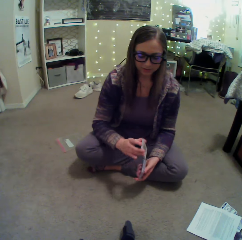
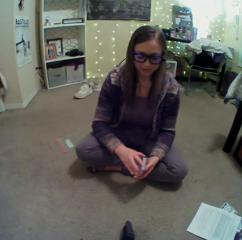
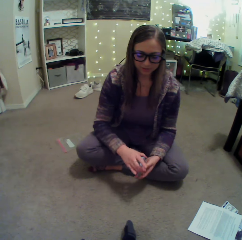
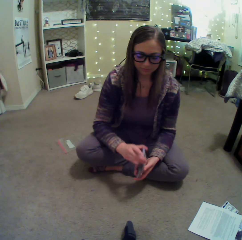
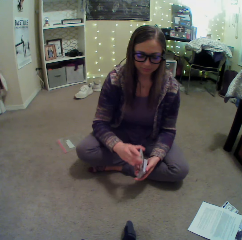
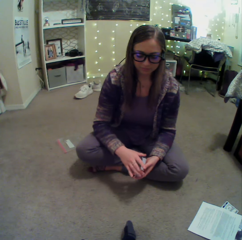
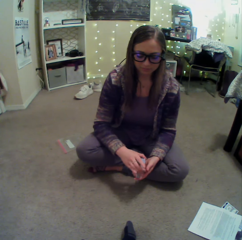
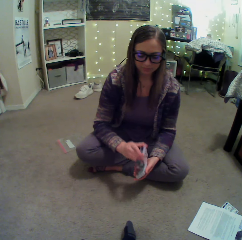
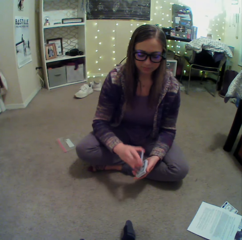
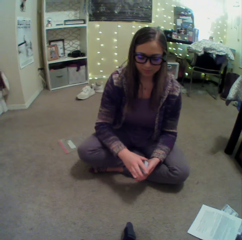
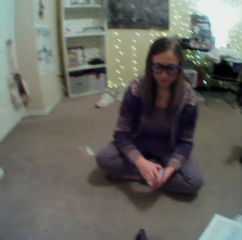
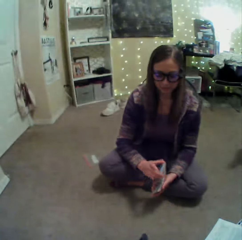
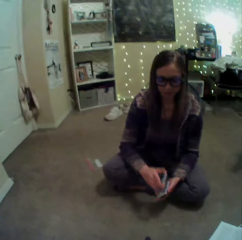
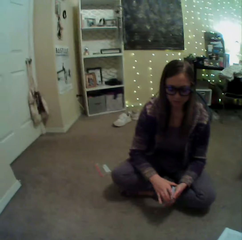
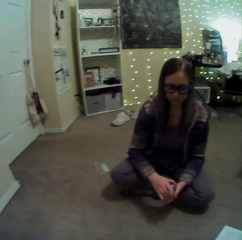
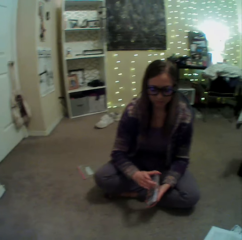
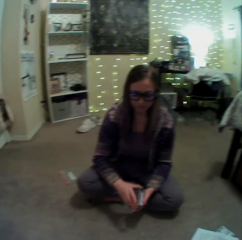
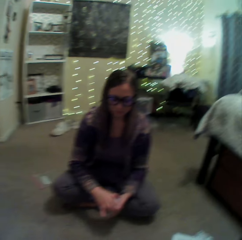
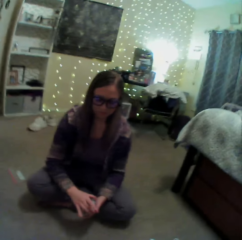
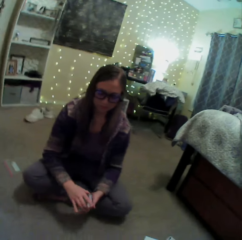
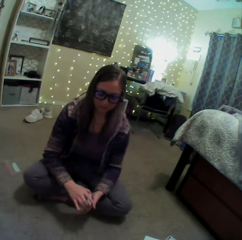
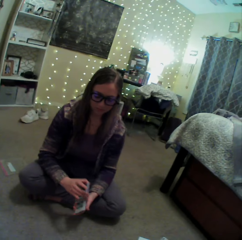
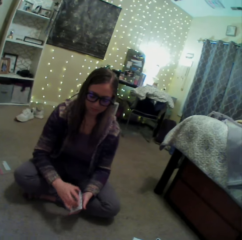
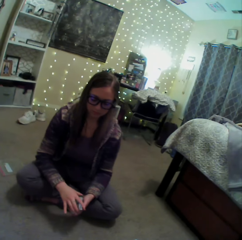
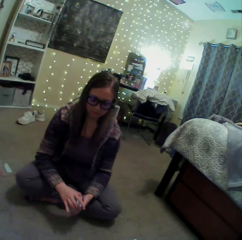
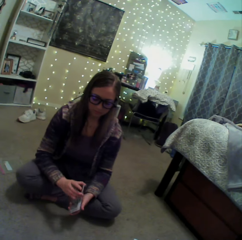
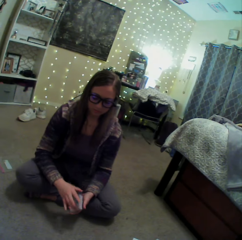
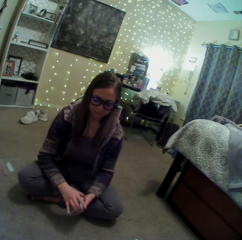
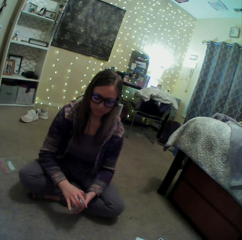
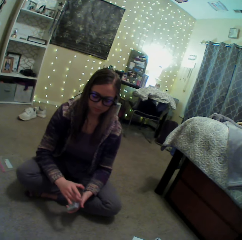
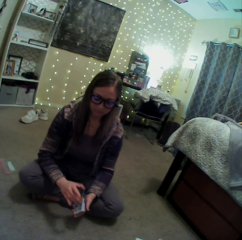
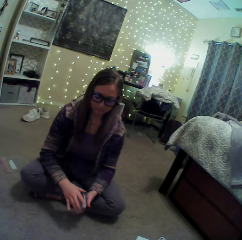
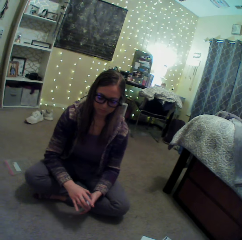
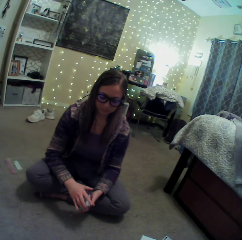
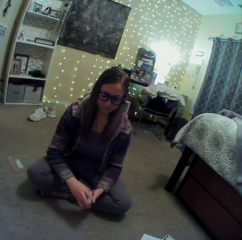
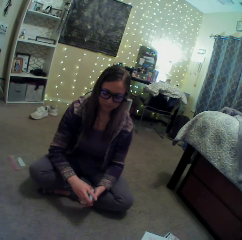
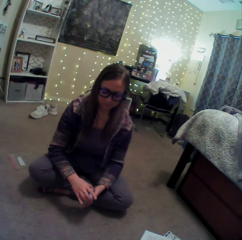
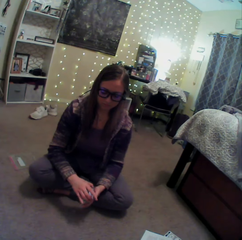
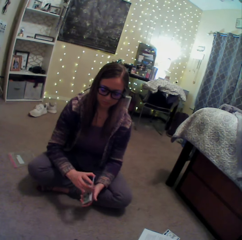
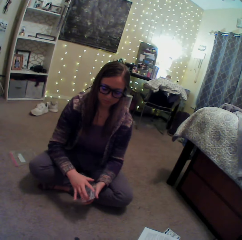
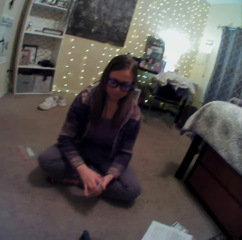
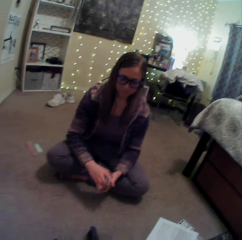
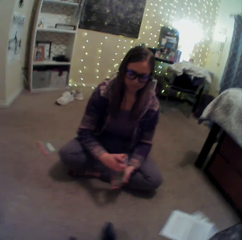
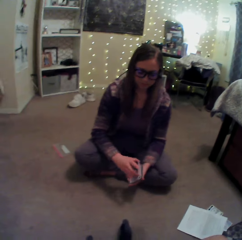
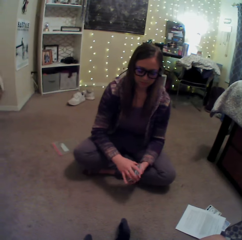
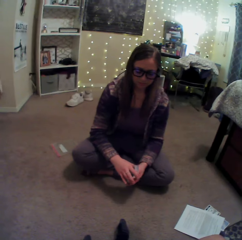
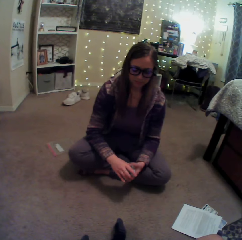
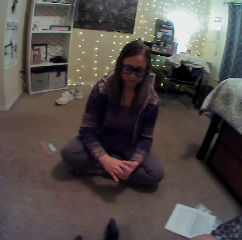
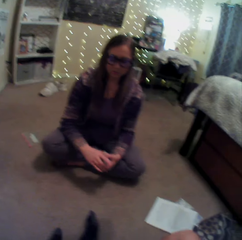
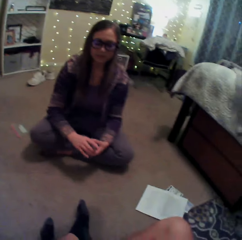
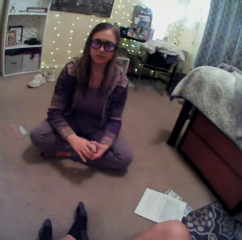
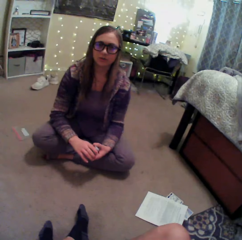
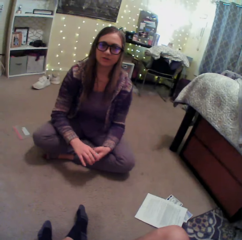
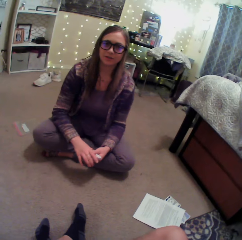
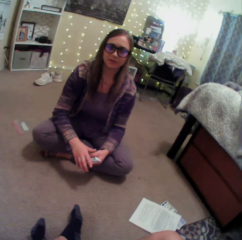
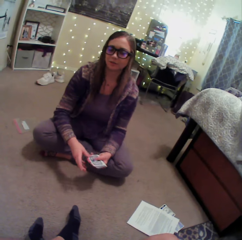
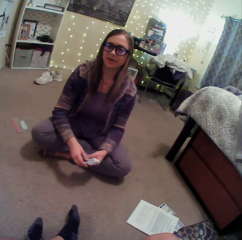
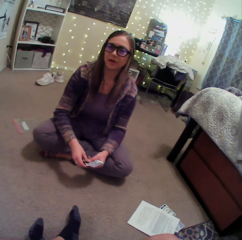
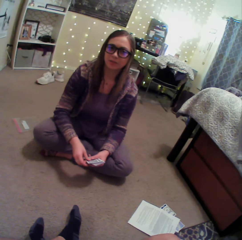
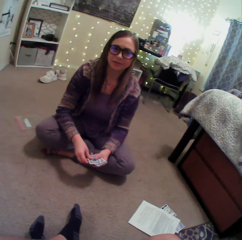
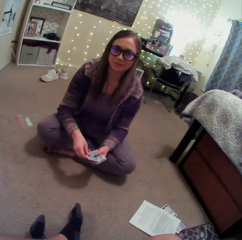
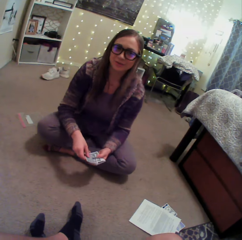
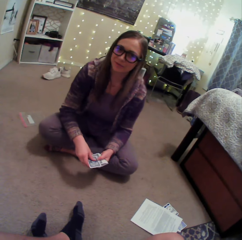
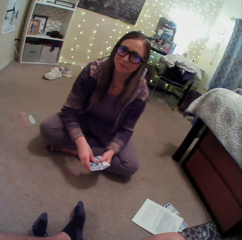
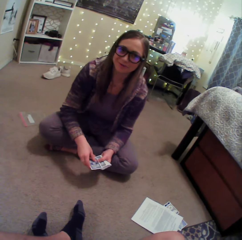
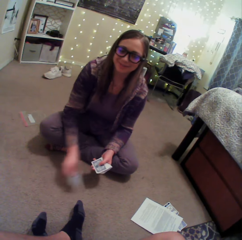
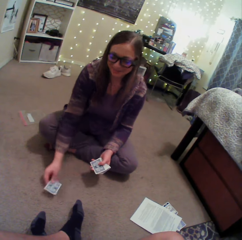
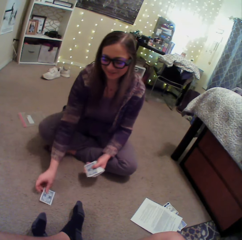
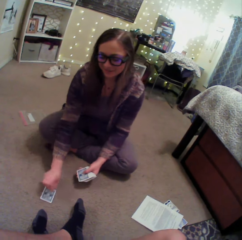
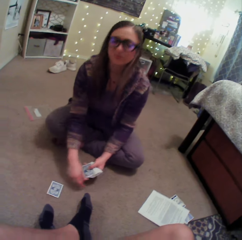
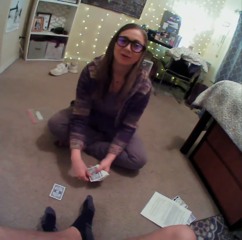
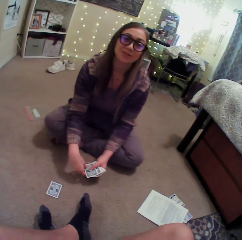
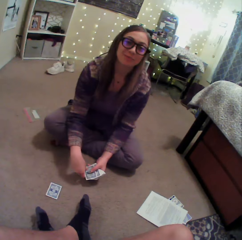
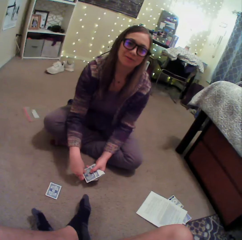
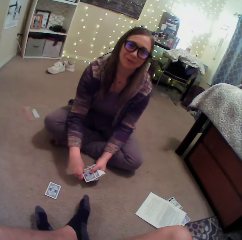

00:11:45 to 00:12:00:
A person arranges the cards. The person converses with the camera wearer. The person puts a card on the floor. The camera wearer distributes the cards. The person converses with the camera wearer.

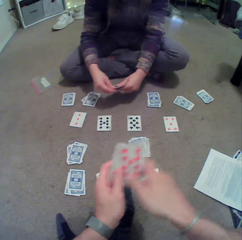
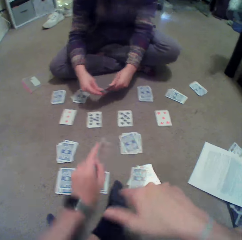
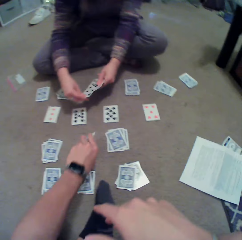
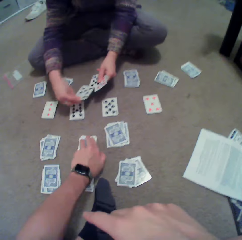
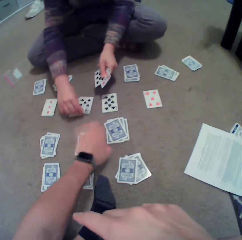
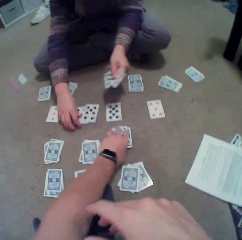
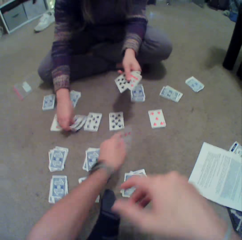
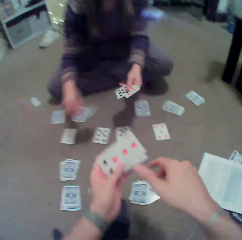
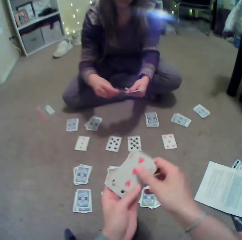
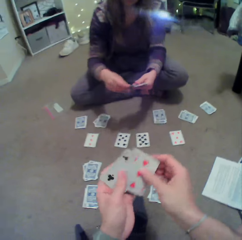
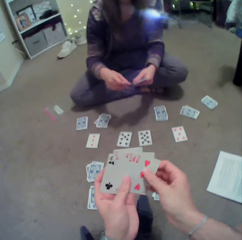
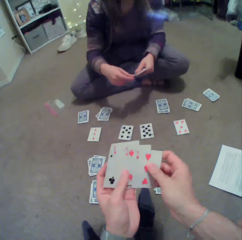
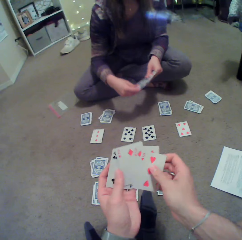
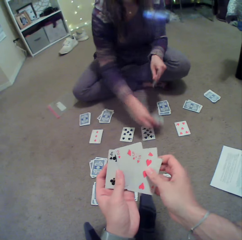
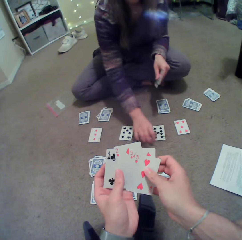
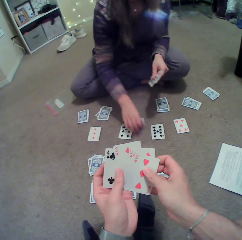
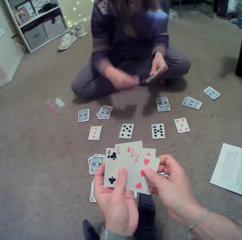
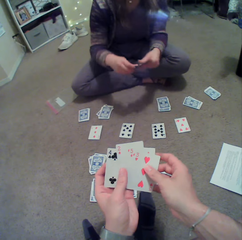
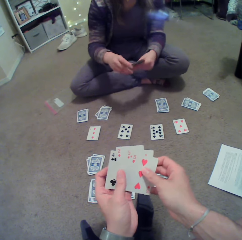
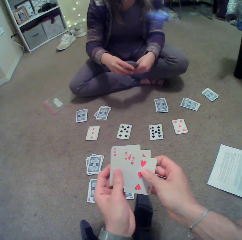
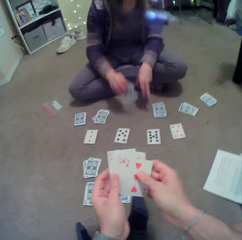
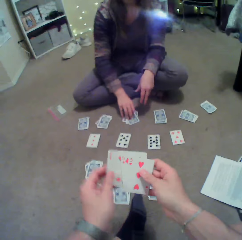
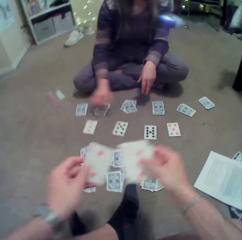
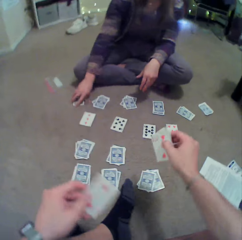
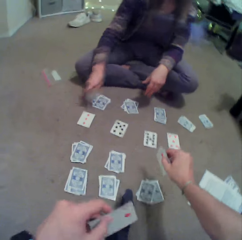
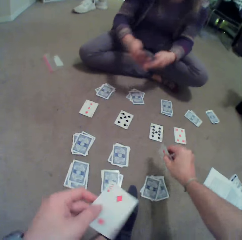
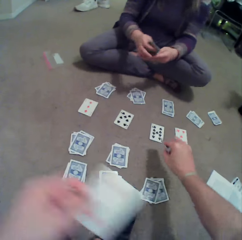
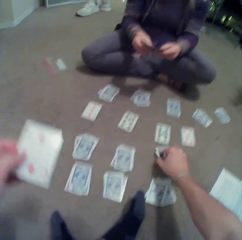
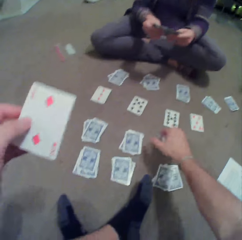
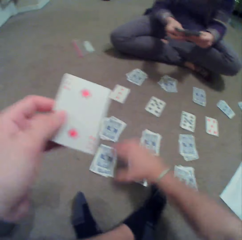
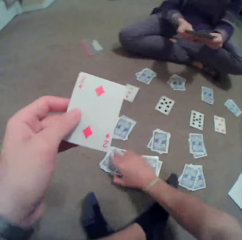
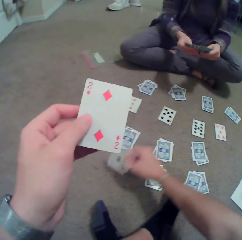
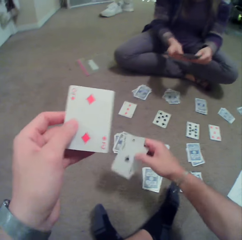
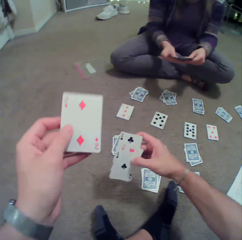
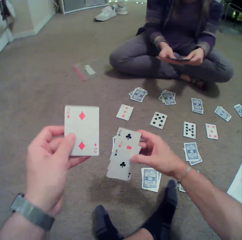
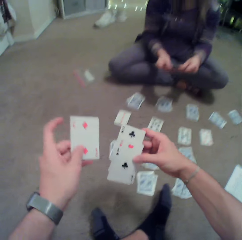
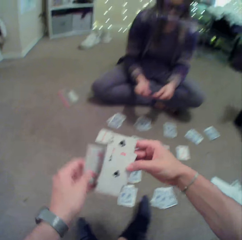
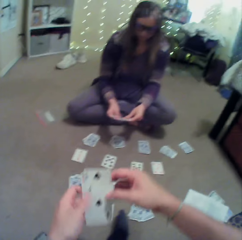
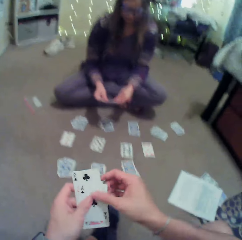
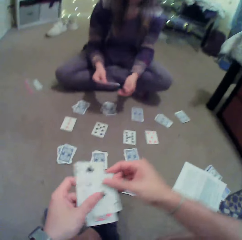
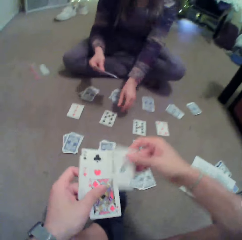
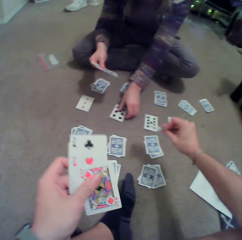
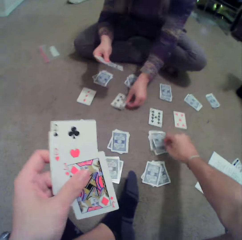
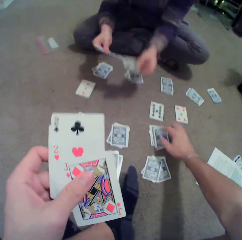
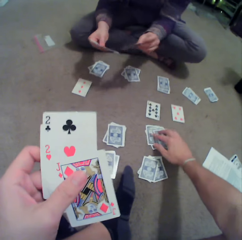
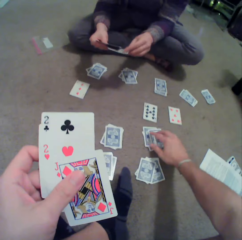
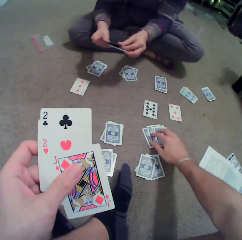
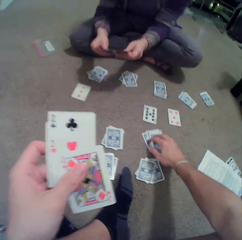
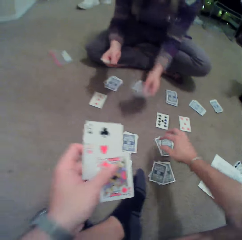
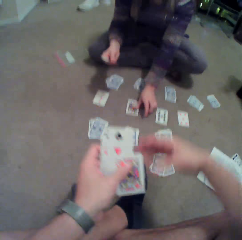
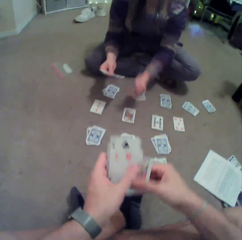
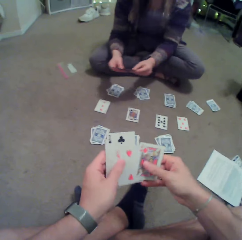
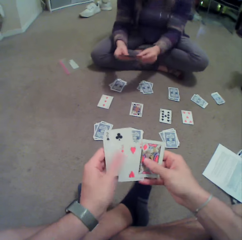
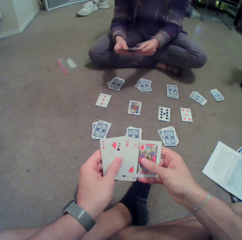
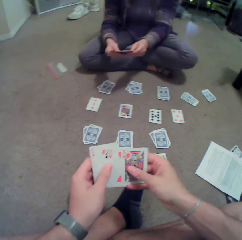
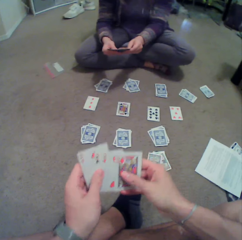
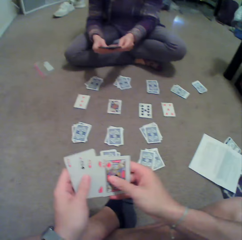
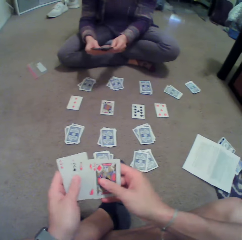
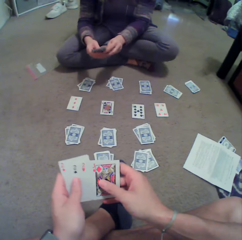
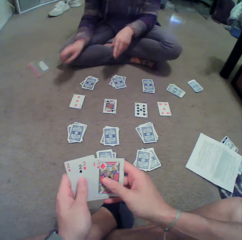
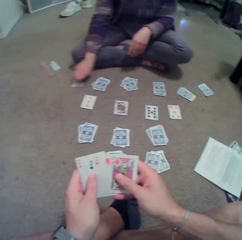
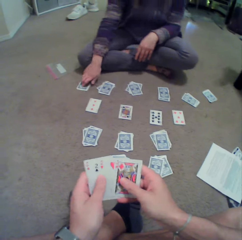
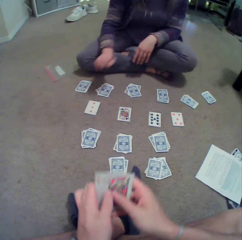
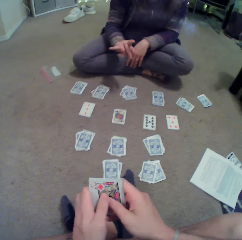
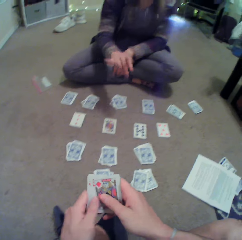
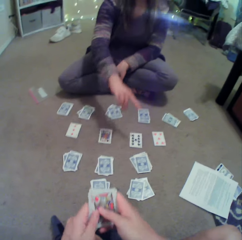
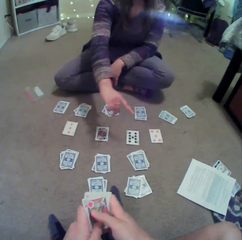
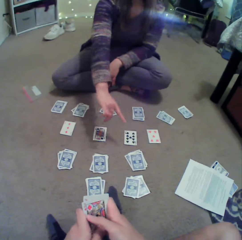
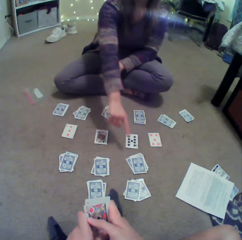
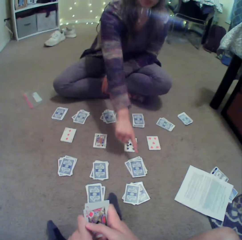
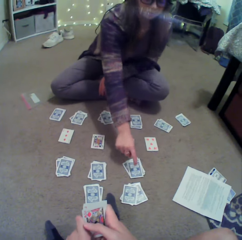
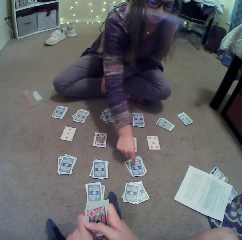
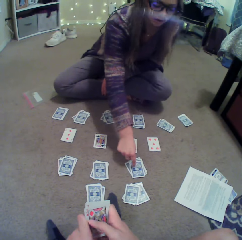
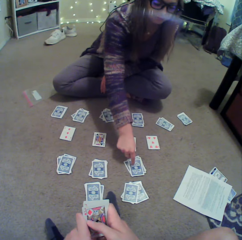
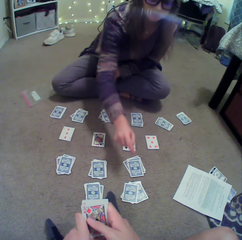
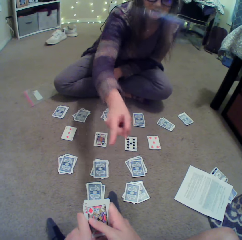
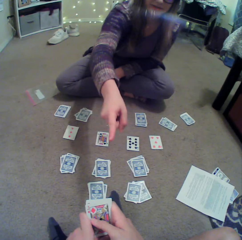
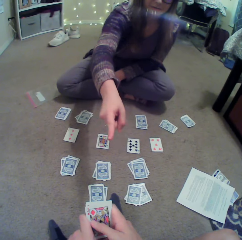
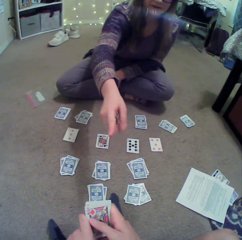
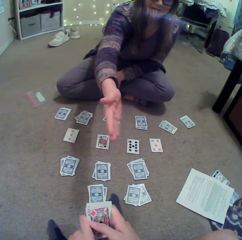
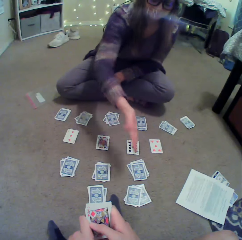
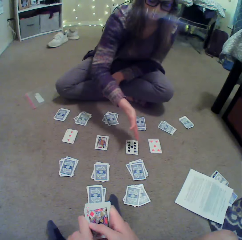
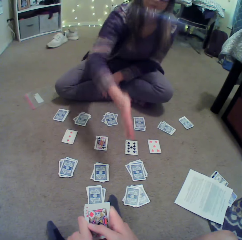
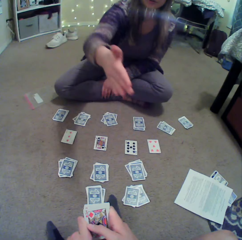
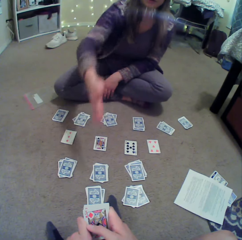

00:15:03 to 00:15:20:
The camera wearer puts a card on the floor. They pick the card on the floor. A person checks the card. The camera wearer checks the card. The person puts the card on the floor, picks the card, checks the card, and puts the card on the floor. The camera wearer picks the card. They put the card on the floor. They pick the card on the floor. They check the card. They put the card on the floor. The person picks the card on the floor and puts the card on the floor. The camera wearer checks the card. They arrange the cards. The person puts the card on the floor, points the card on the floor, interacts with the camera wearer, points a finger, and sways a hand.
